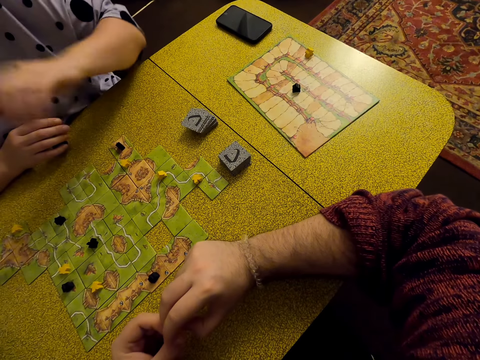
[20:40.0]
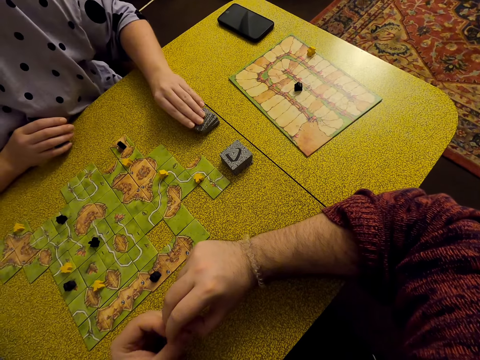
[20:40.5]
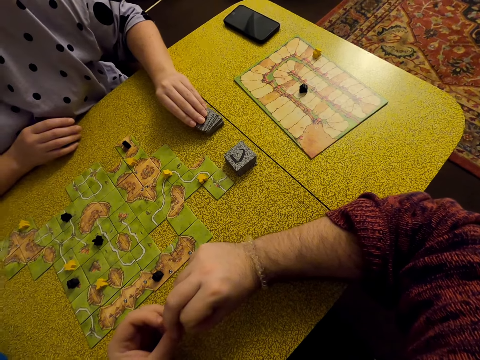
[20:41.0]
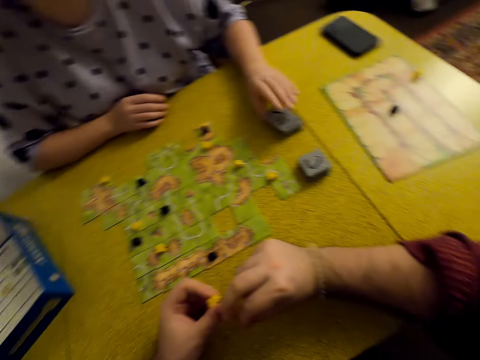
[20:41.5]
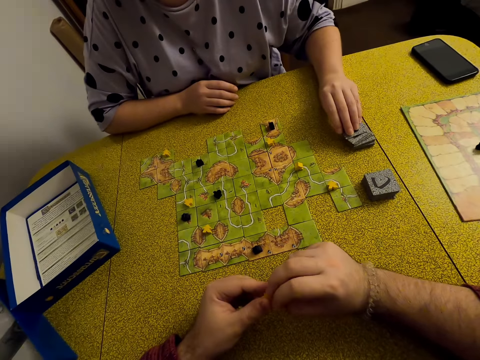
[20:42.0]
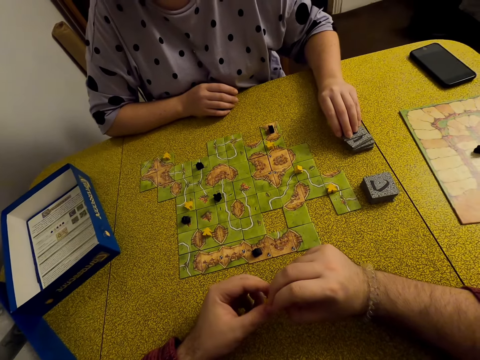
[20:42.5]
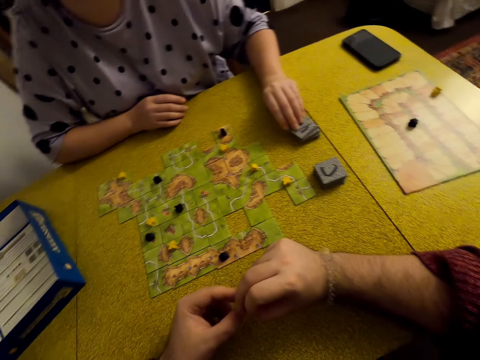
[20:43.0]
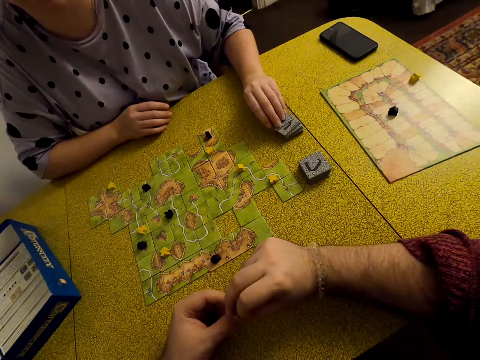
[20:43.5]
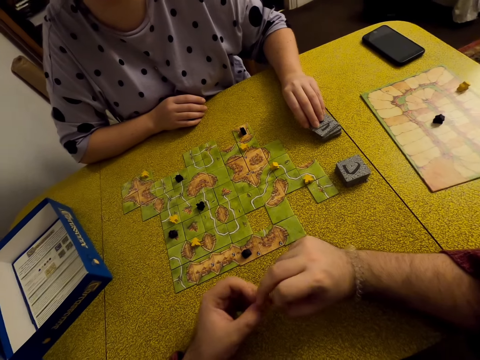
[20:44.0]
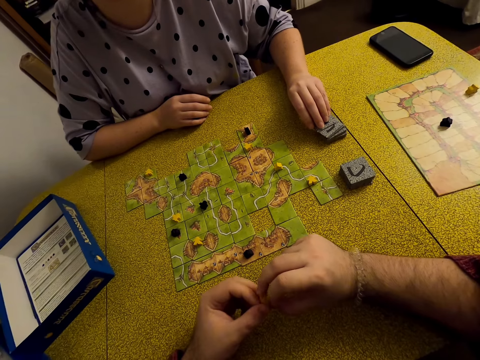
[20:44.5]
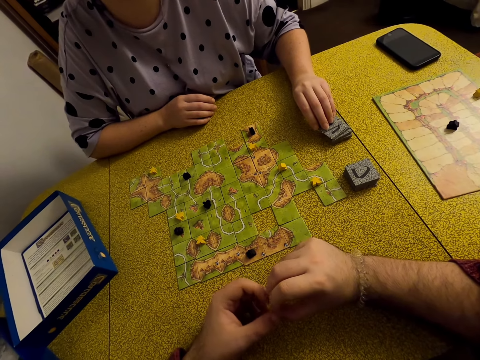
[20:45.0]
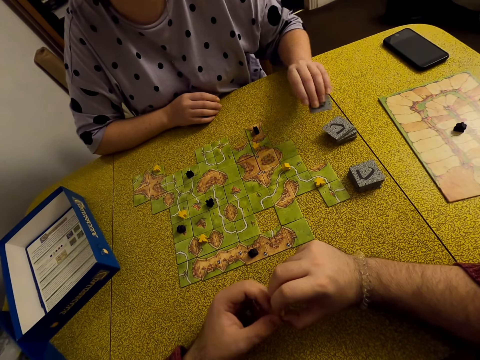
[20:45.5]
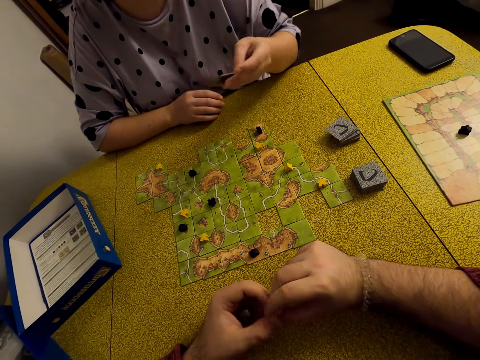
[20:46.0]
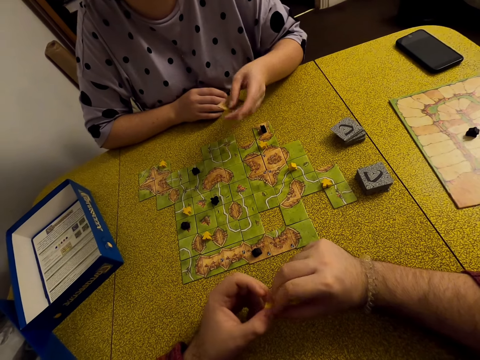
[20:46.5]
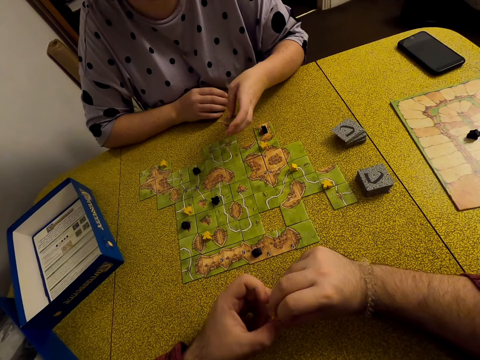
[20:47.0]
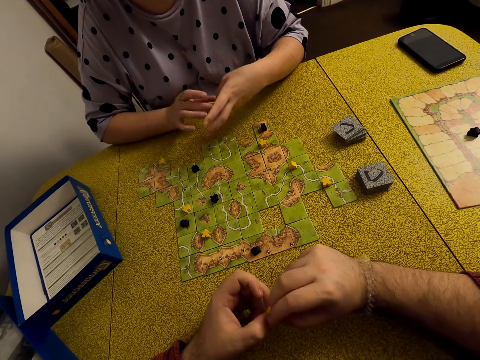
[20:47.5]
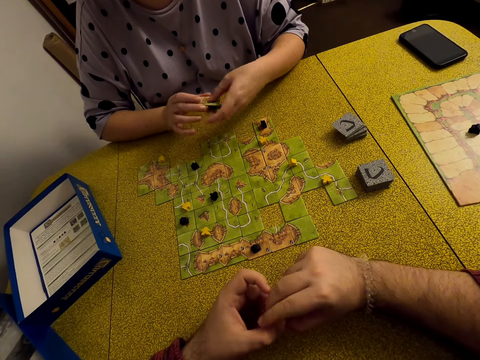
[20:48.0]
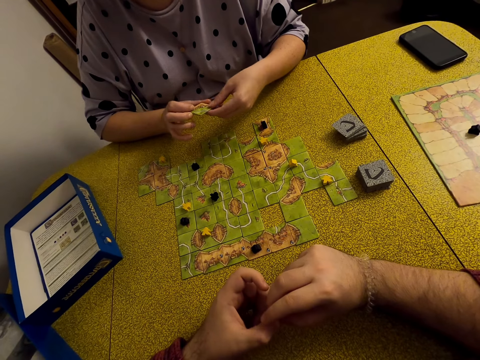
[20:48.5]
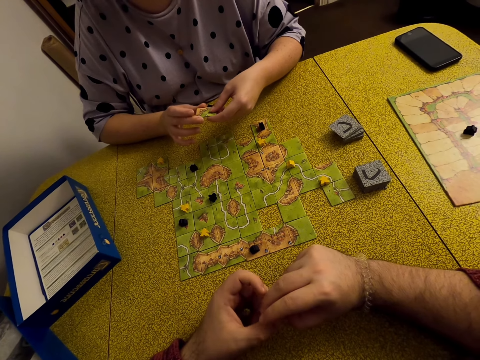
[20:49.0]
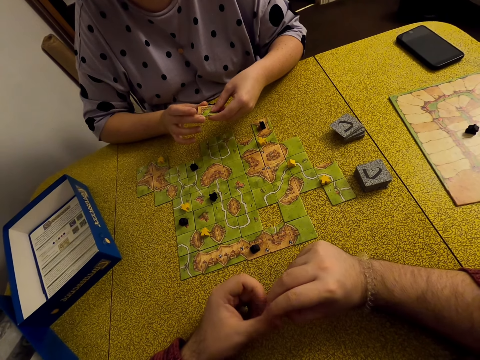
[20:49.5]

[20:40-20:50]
A lady picks up a tile.
